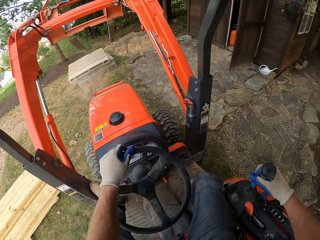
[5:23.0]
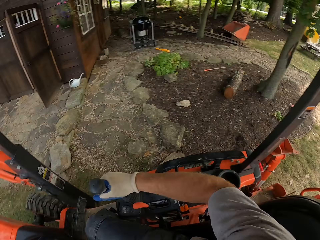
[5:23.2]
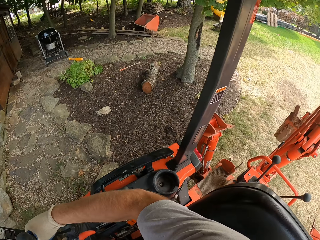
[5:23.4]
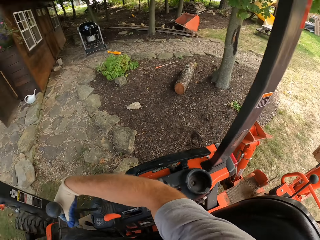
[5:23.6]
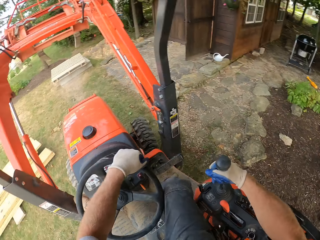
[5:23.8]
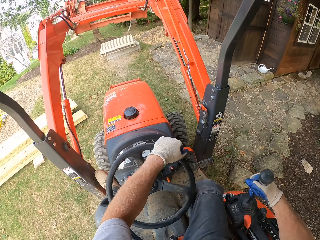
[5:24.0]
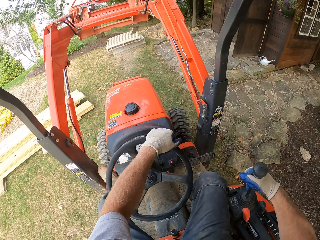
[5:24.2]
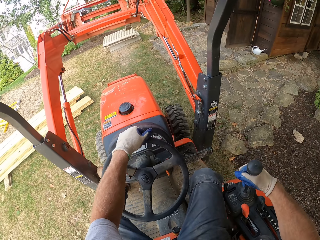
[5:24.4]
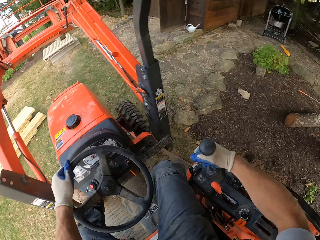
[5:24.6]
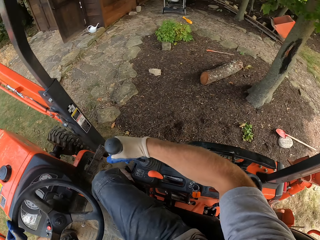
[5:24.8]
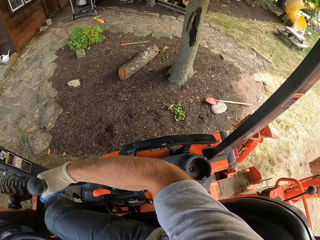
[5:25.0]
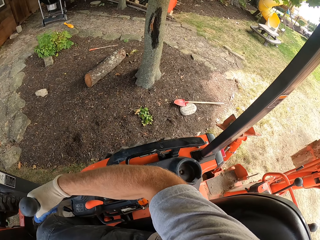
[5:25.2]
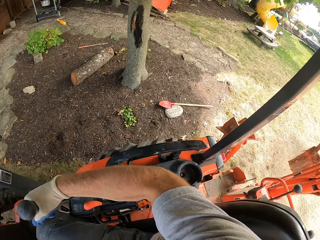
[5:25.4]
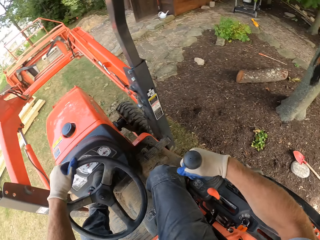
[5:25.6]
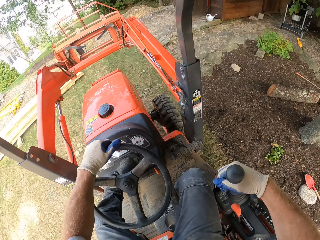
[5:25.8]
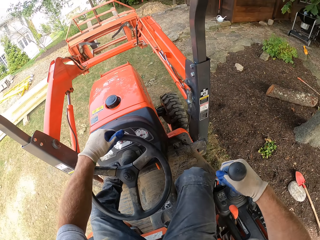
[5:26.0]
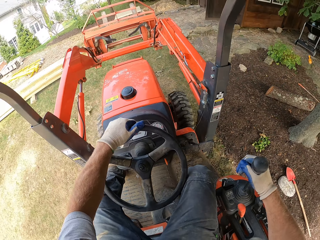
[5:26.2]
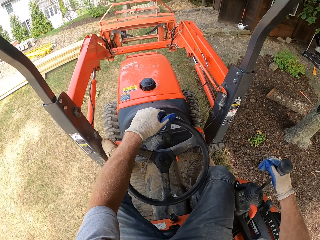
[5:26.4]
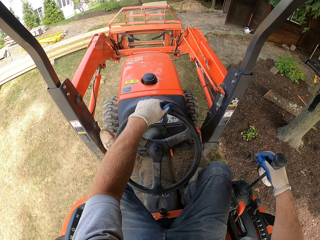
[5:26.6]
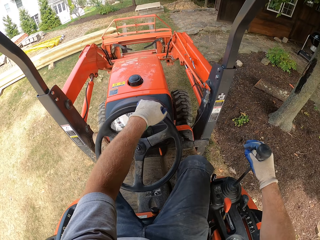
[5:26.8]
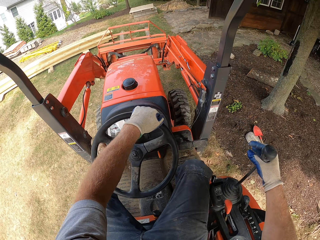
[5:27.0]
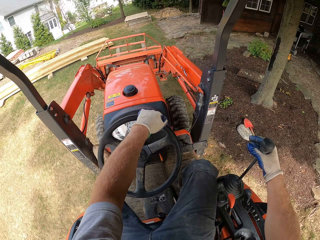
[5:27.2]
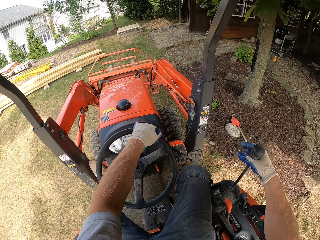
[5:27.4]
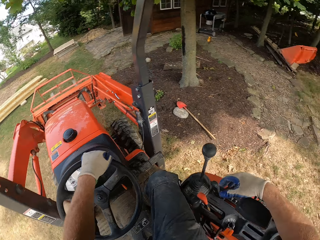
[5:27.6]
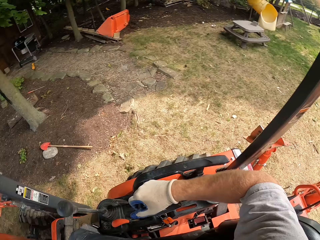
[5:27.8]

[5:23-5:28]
The camera wearer drives the tractor backwards.

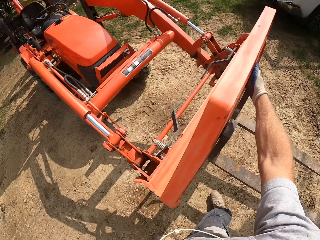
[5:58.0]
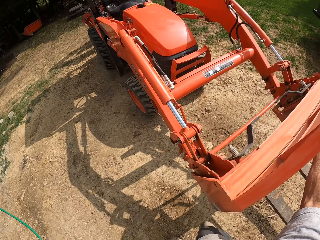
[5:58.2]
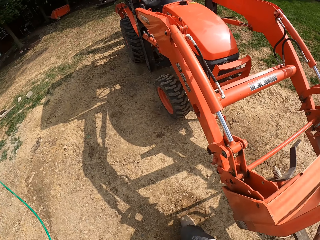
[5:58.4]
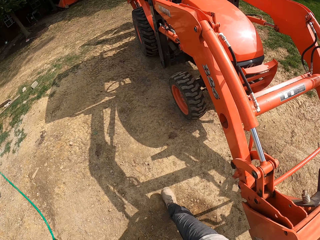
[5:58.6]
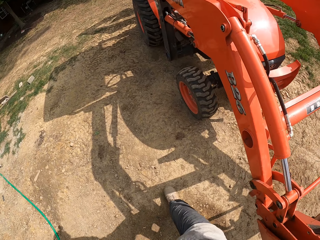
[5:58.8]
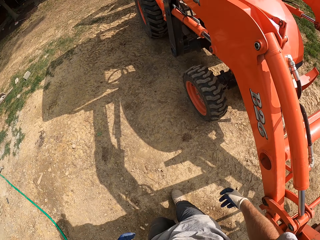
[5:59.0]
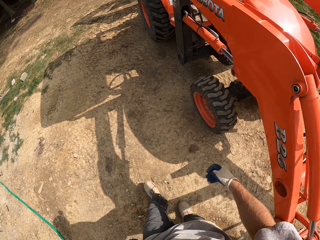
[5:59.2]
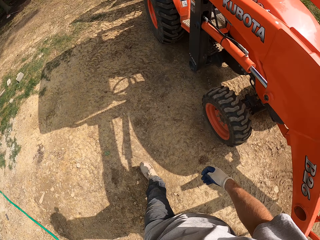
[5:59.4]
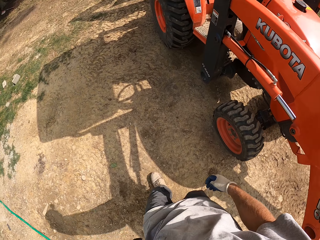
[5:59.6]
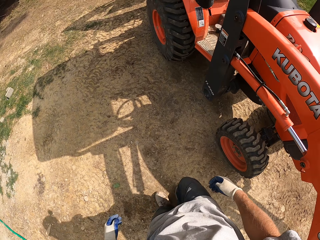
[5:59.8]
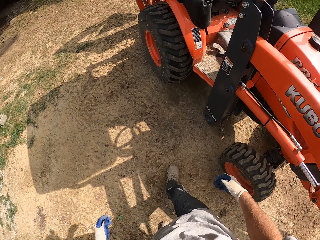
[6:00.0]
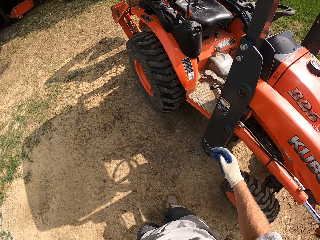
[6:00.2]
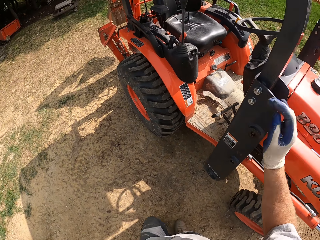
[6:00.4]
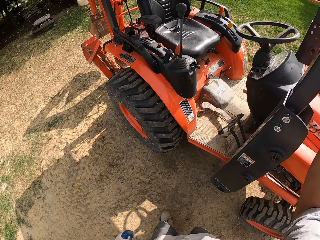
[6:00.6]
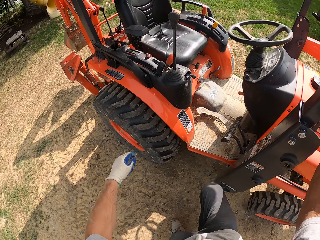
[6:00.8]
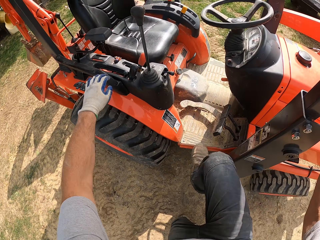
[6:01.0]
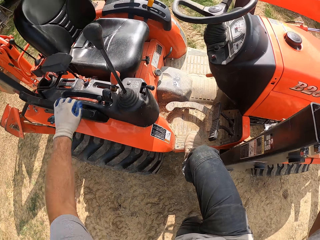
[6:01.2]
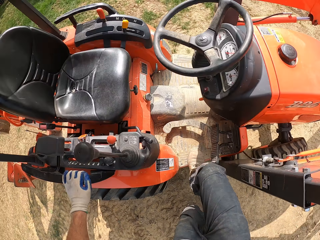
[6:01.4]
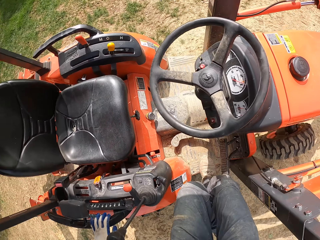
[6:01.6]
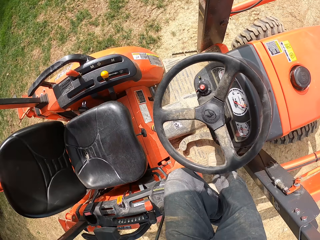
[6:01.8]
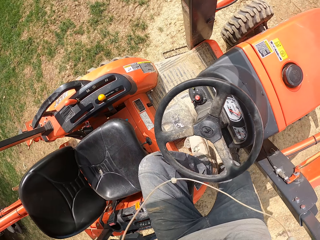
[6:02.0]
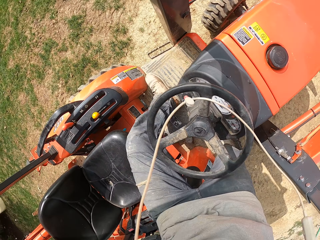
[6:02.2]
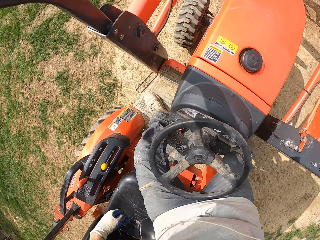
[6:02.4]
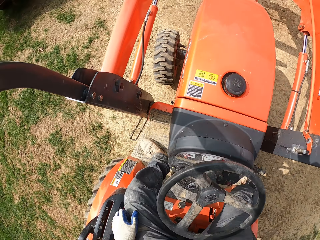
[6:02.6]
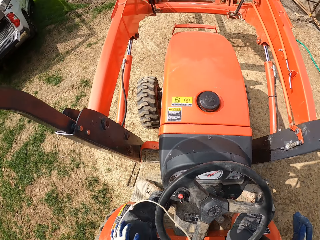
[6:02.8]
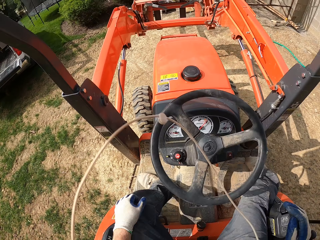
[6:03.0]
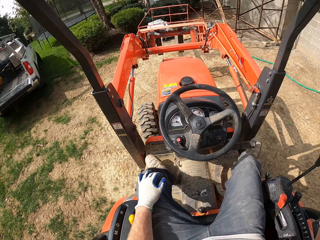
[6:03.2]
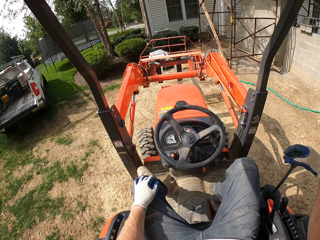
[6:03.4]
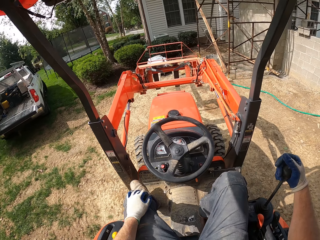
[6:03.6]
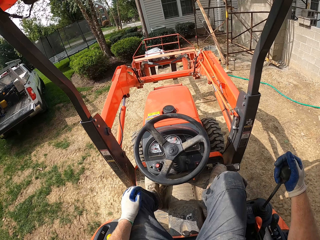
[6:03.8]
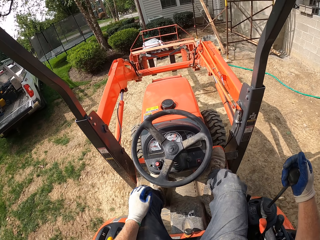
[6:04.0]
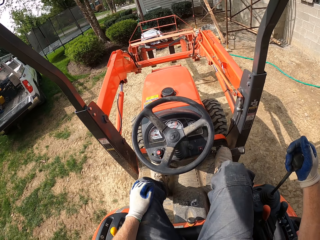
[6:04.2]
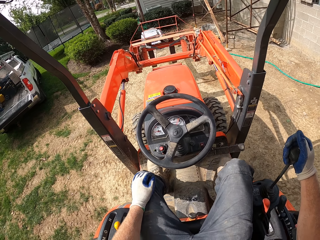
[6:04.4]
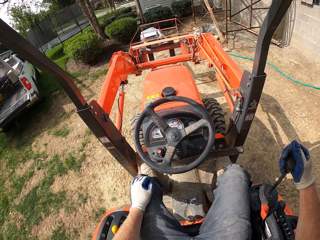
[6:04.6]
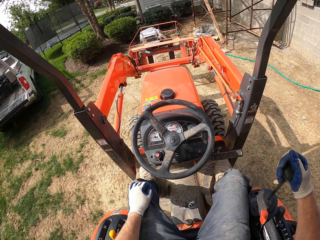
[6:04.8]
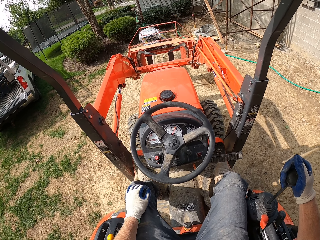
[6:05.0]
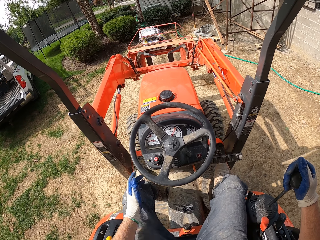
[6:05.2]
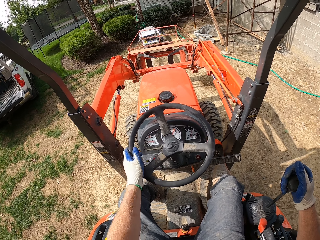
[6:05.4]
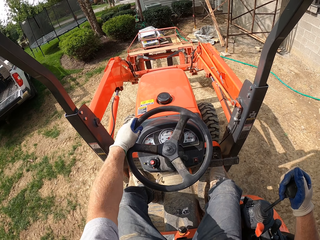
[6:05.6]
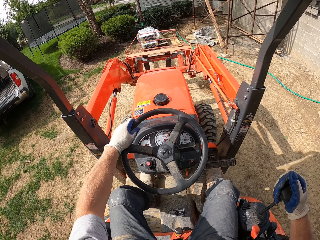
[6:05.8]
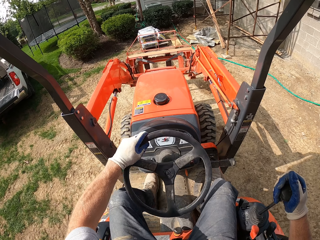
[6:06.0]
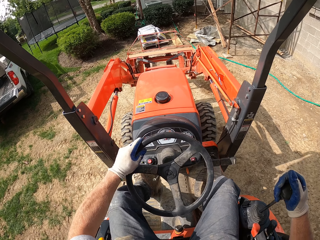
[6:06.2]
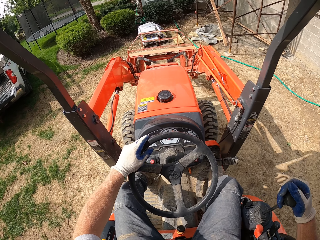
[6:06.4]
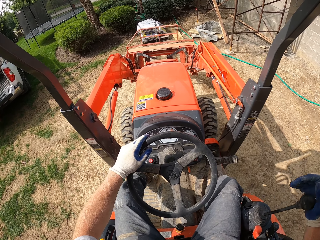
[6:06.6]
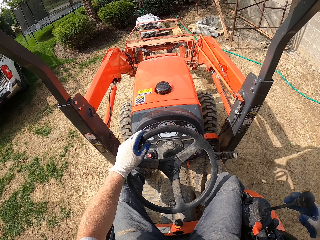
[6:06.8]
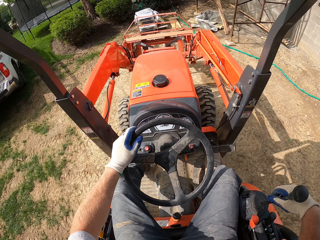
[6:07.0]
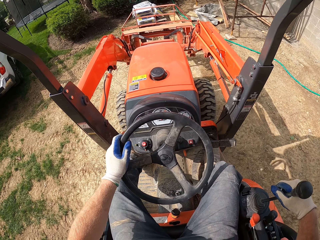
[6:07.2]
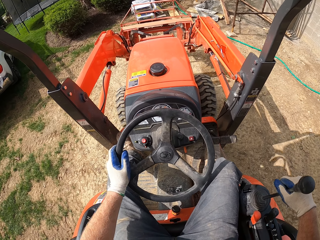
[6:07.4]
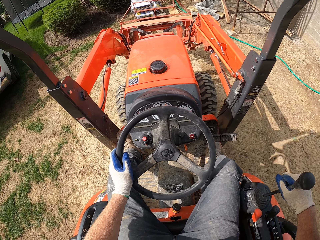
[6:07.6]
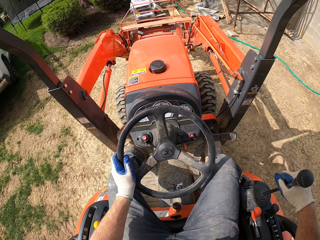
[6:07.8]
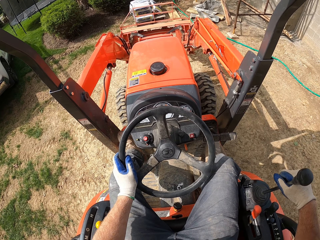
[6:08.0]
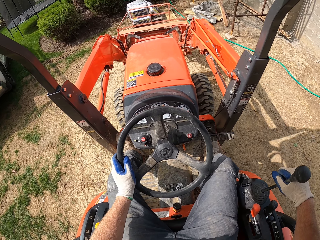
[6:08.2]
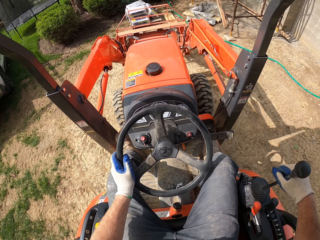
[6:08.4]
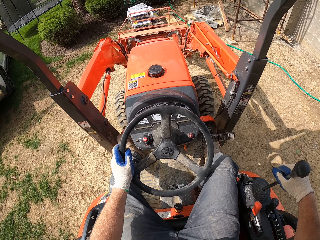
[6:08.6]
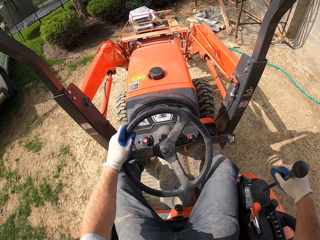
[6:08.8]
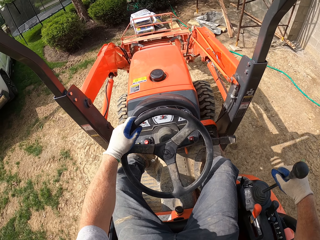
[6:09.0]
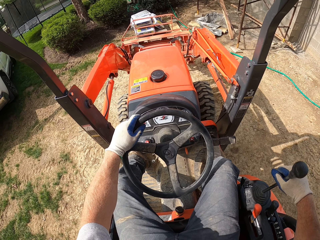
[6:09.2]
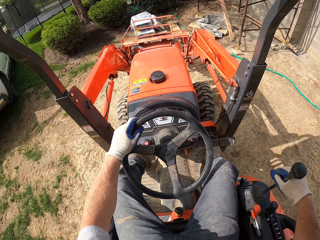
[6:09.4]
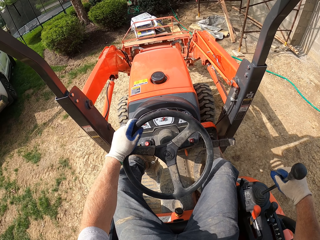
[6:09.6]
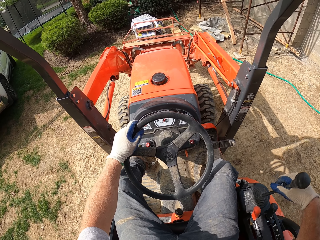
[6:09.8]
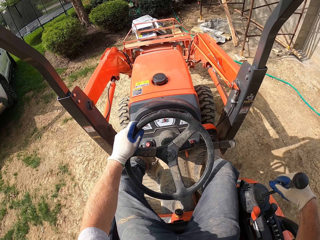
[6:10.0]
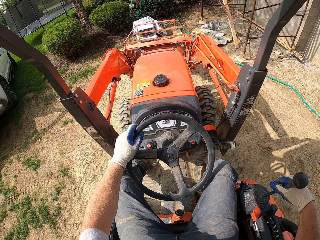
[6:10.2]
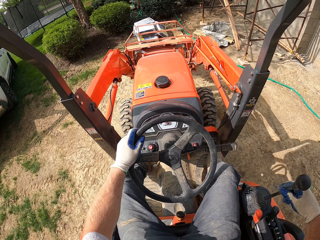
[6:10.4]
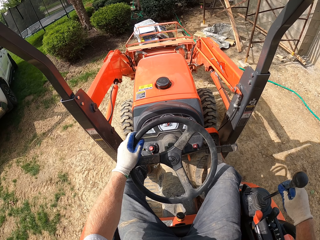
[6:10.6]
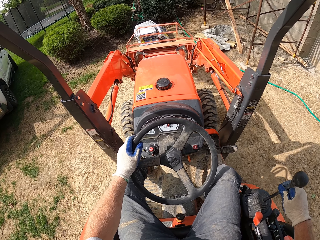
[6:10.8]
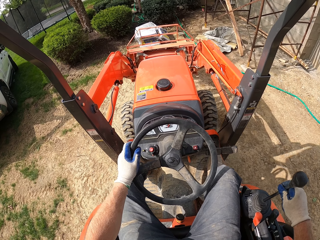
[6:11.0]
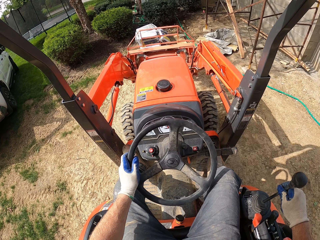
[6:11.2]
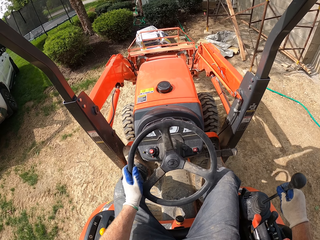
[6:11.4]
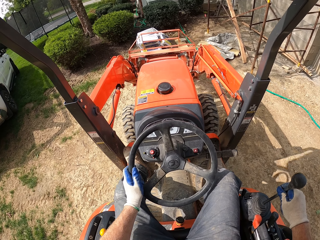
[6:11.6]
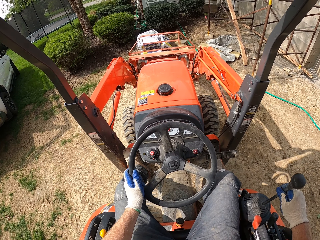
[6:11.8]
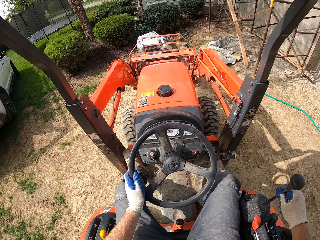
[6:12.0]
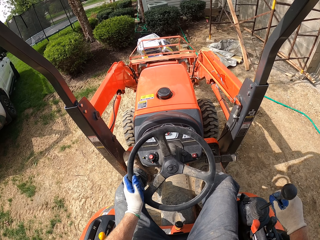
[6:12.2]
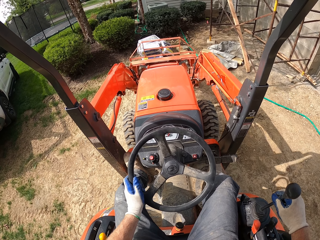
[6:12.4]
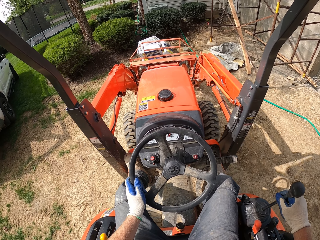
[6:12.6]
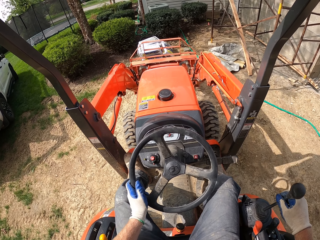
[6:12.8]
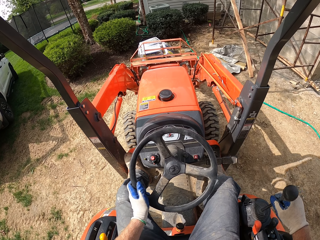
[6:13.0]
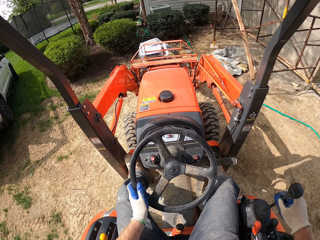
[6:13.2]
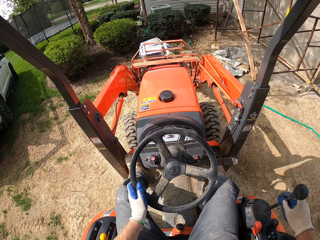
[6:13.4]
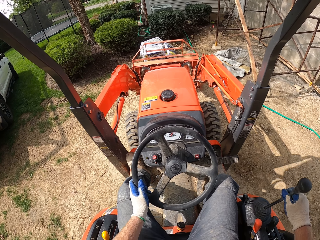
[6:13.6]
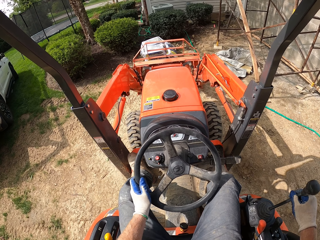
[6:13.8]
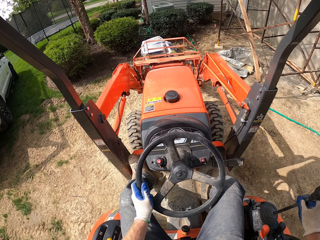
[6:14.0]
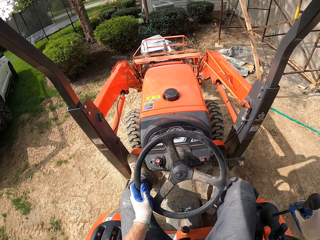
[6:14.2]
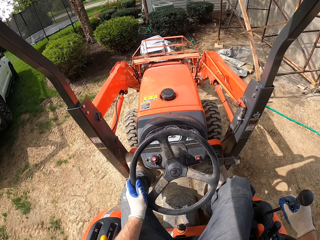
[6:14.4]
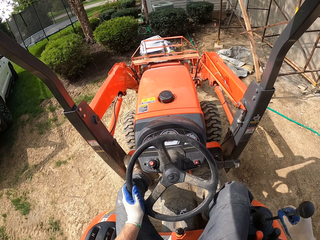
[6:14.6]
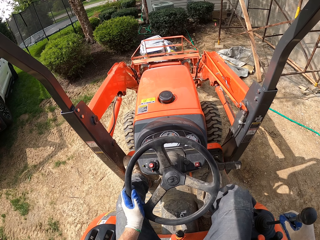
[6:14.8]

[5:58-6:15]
The camera wearer walks to the tractor. They climb the tractor and get in the tractor. They drive the tractor. They drive the tractor towards the bags of the cement.
